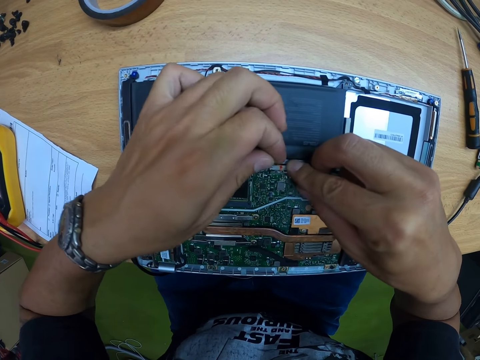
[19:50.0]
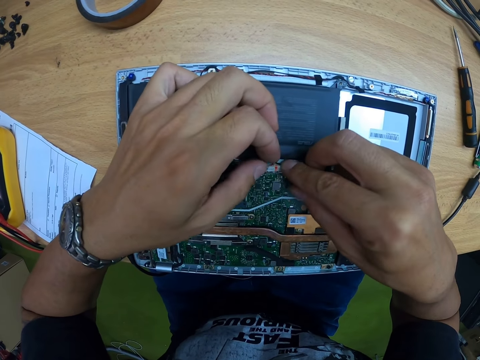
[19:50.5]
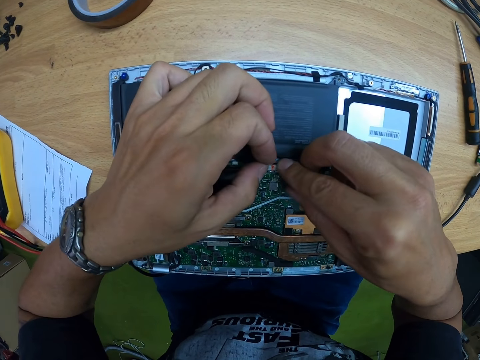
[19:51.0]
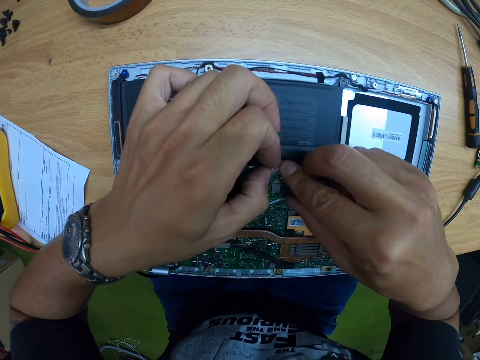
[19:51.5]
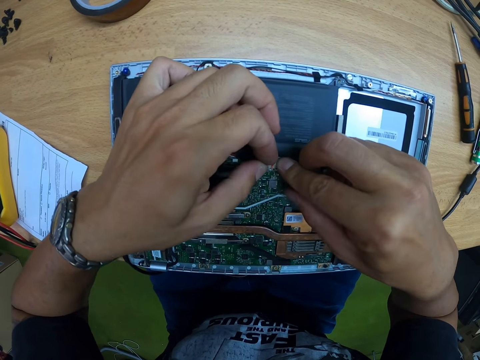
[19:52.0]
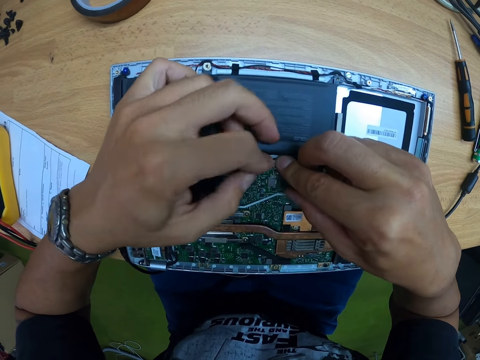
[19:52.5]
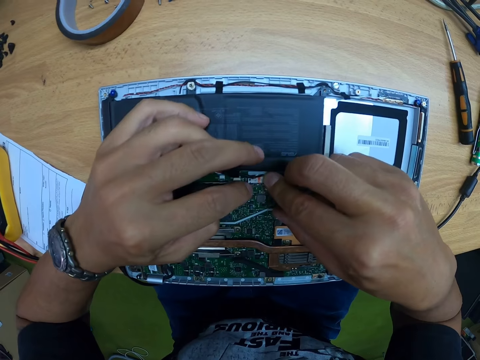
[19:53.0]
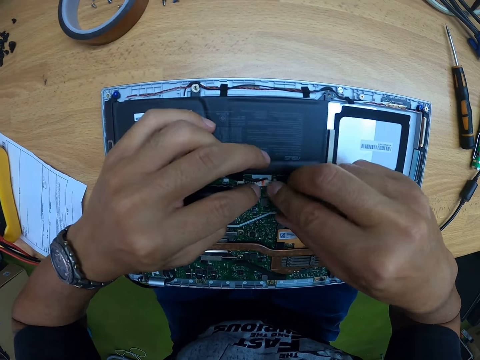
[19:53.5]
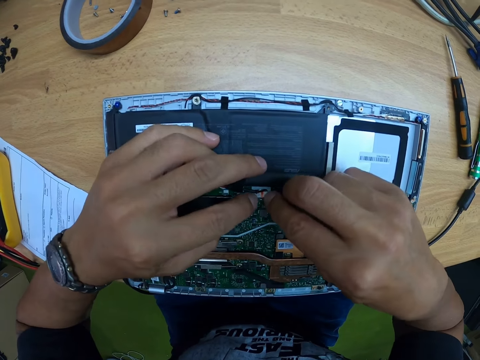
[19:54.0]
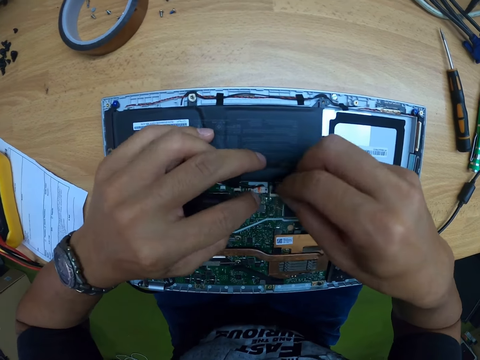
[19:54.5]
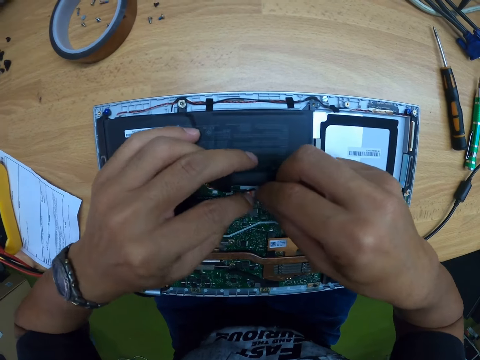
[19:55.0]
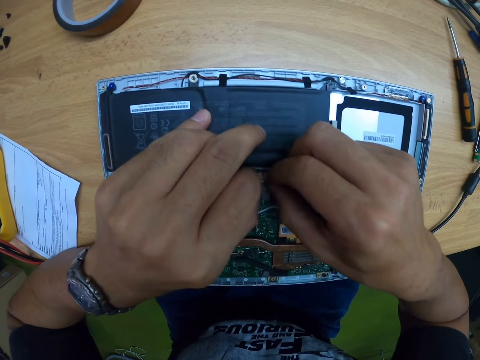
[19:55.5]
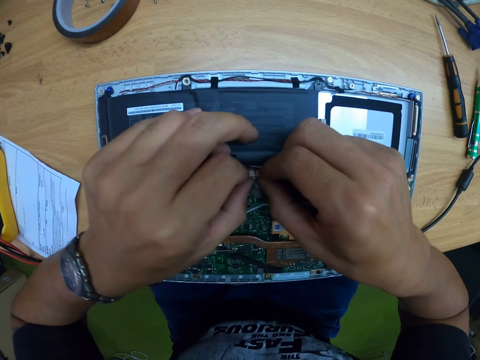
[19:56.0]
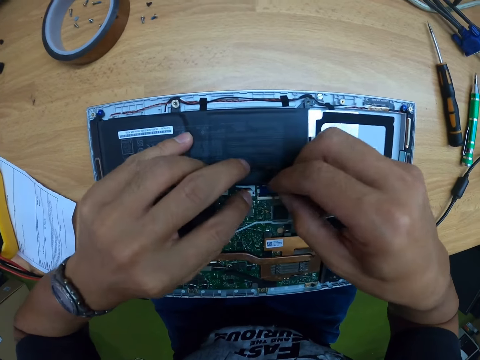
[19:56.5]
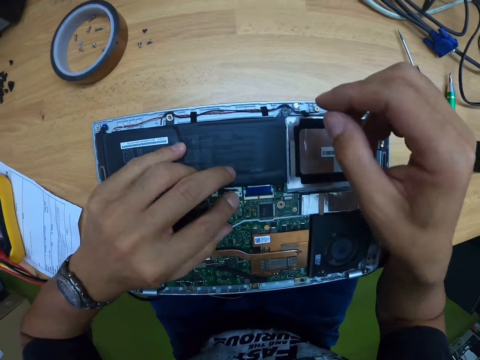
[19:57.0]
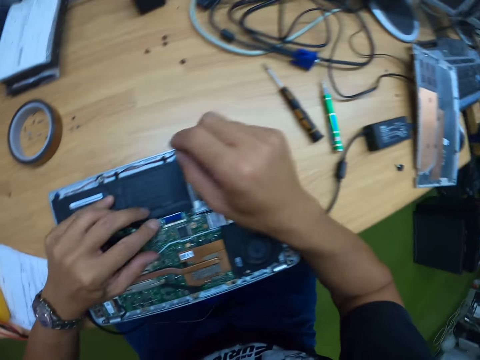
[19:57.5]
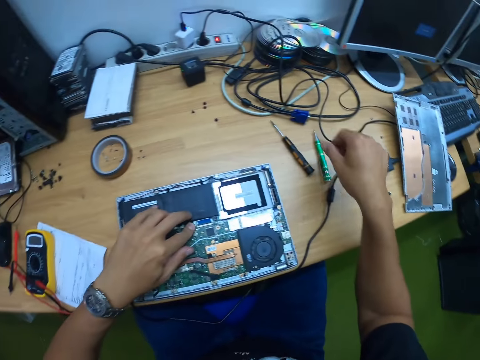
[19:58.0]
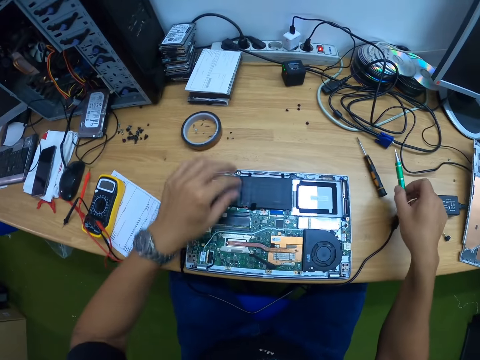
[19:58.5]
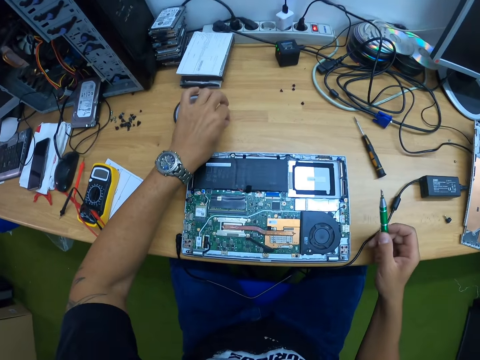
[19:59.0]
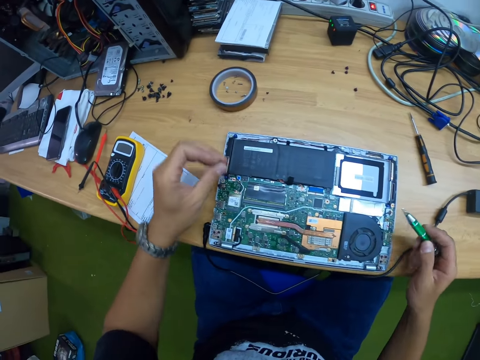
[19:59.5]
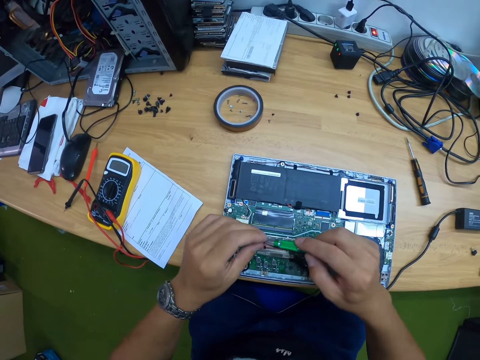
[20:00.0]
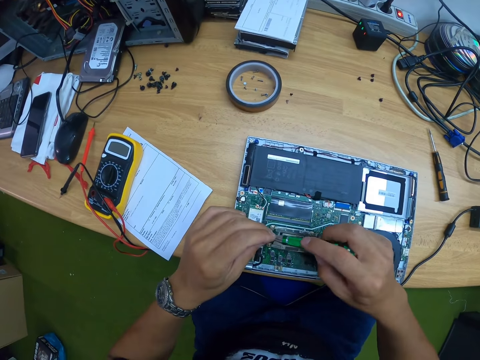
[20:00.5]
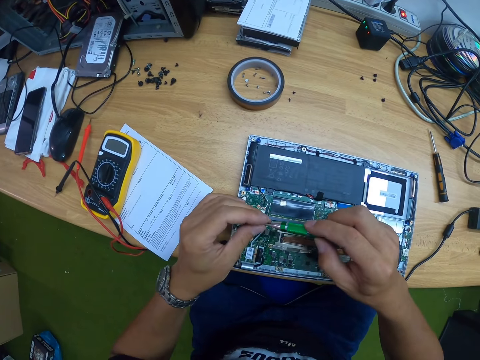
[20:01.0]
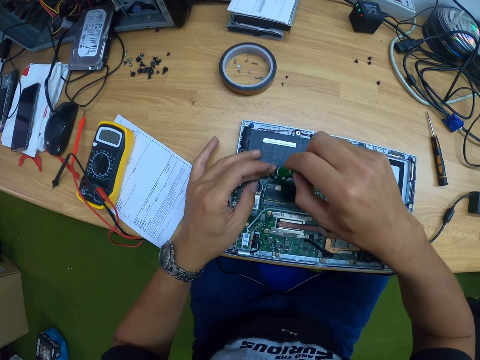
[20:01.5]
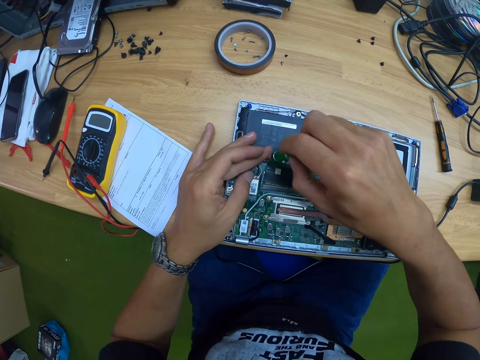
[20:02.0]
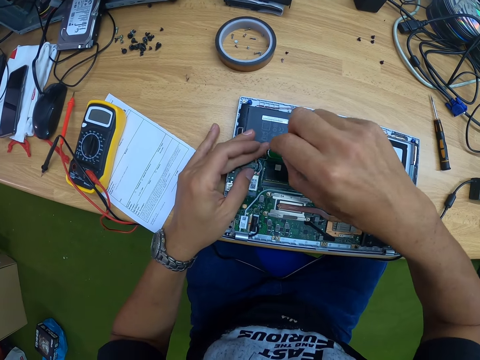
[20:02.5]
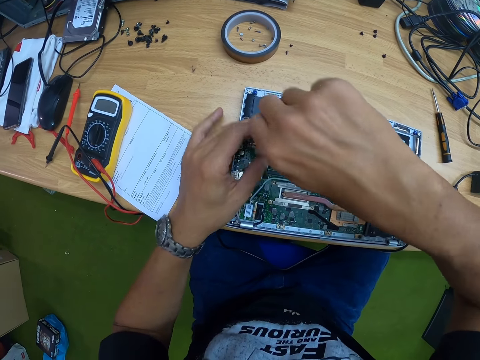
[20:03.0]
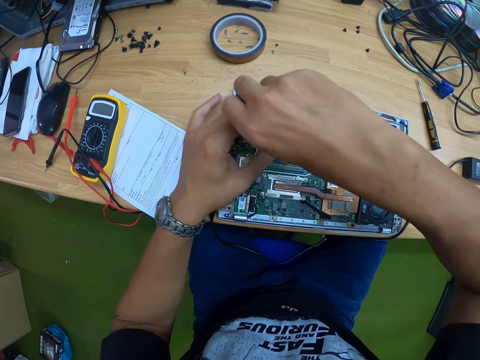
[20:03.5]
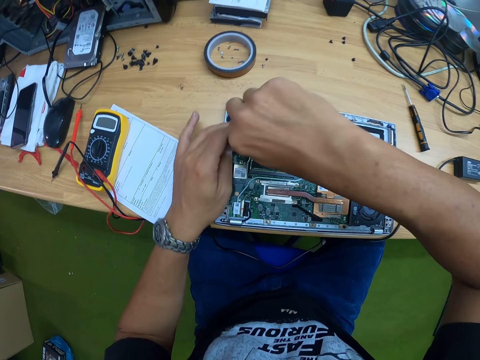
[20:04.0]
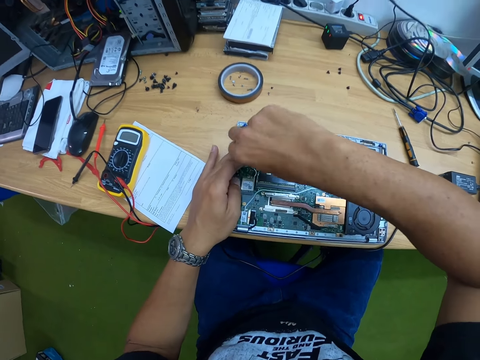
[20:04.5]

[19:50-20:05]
The camera wearer picks up a screwdriver with his right hand. He picks up a bolt from the table with his left hand. He pins the screwdriver in his right hand on the bolt in his left hand. He screws the bolt on the motherboard with his right hand. He holds the bolt on the motherboard with his left hand.

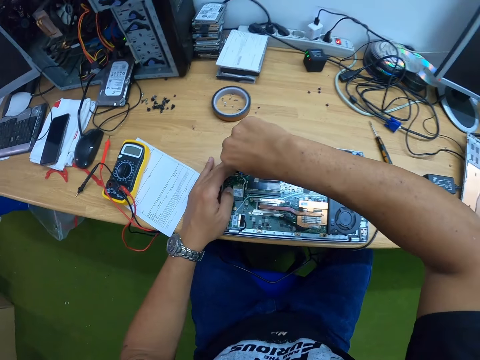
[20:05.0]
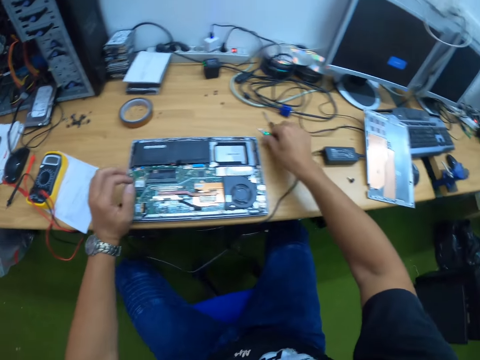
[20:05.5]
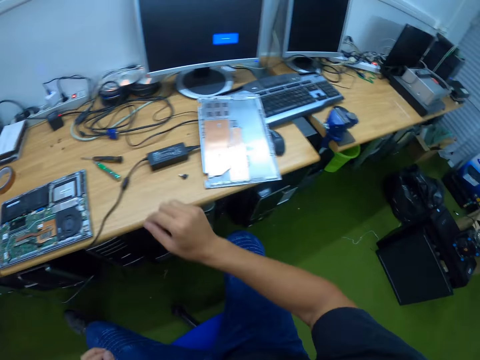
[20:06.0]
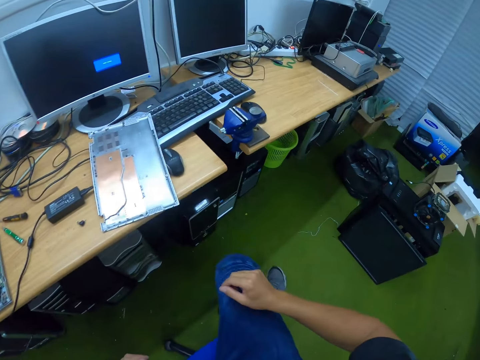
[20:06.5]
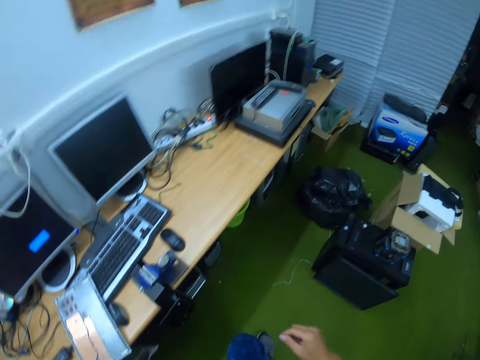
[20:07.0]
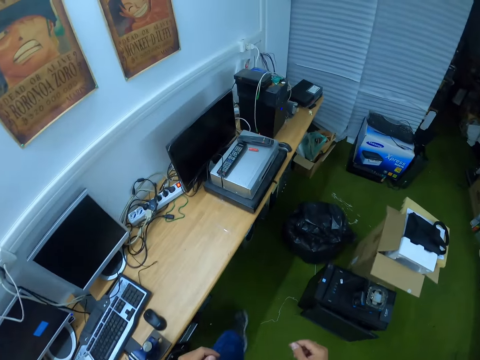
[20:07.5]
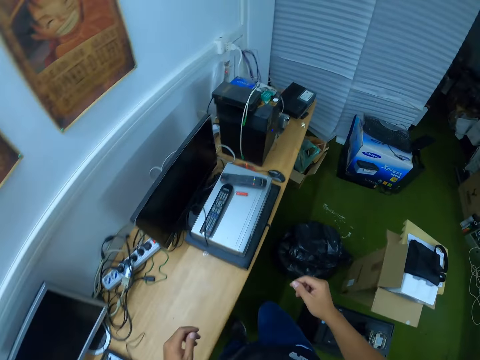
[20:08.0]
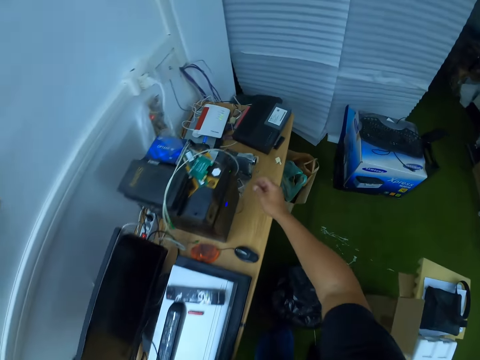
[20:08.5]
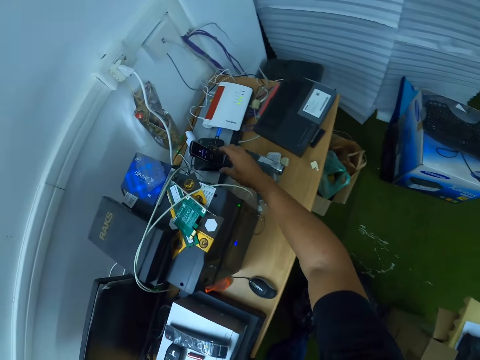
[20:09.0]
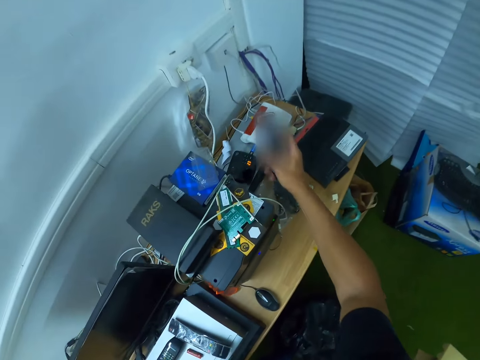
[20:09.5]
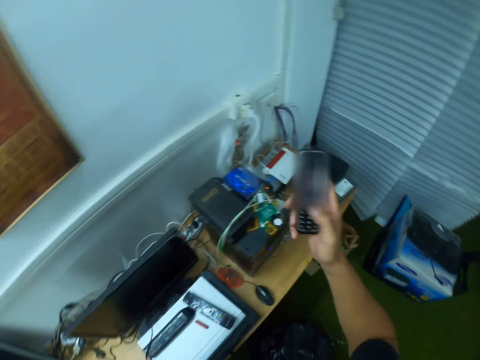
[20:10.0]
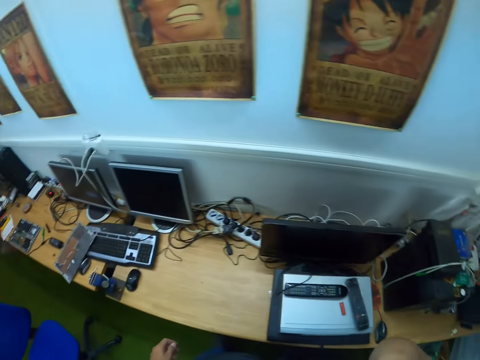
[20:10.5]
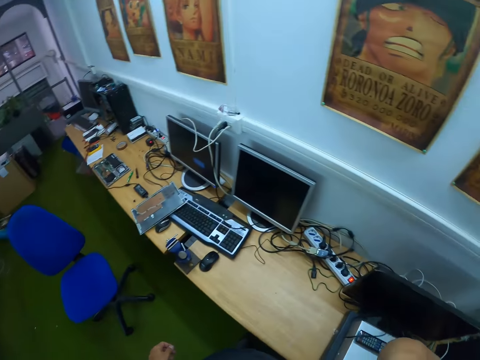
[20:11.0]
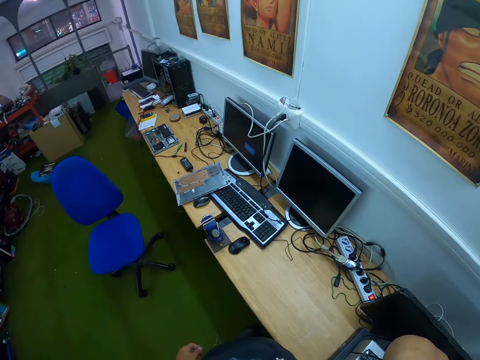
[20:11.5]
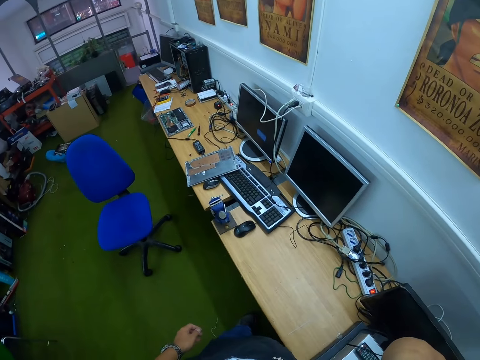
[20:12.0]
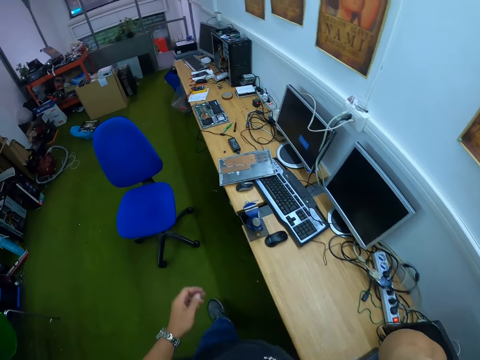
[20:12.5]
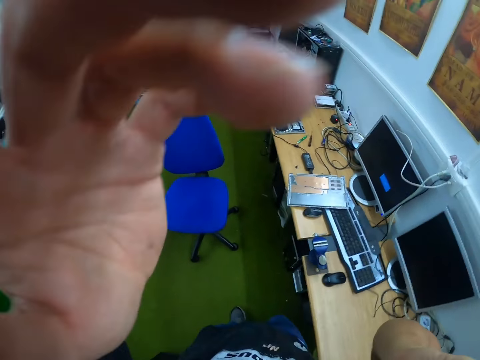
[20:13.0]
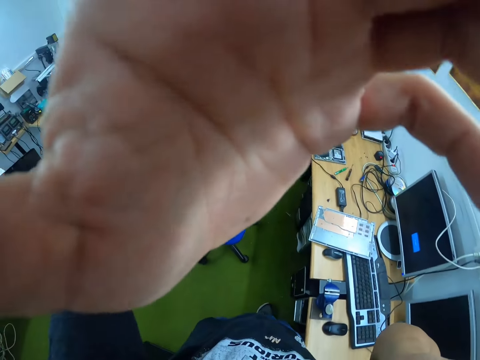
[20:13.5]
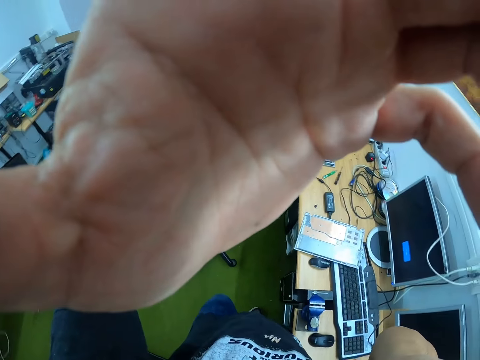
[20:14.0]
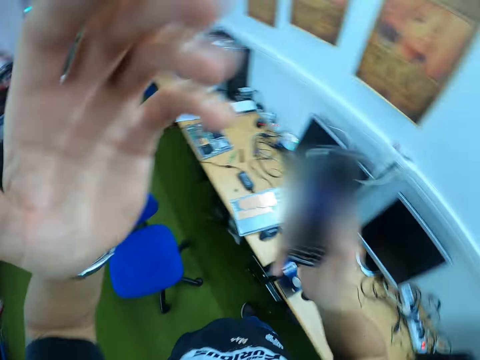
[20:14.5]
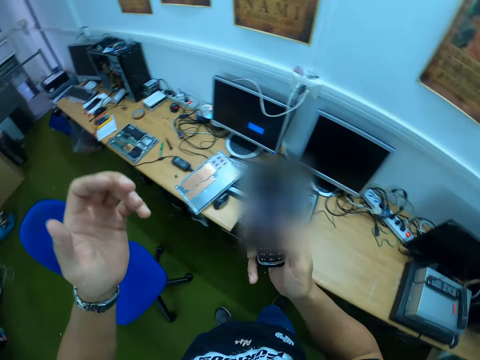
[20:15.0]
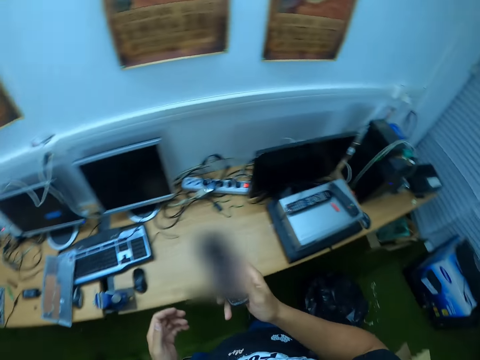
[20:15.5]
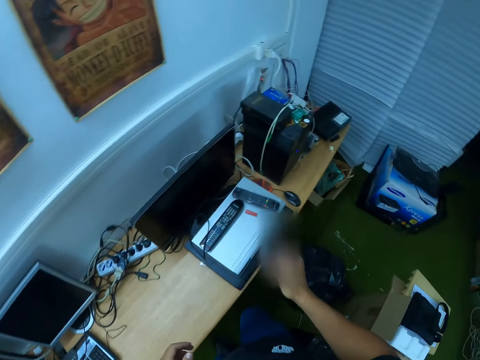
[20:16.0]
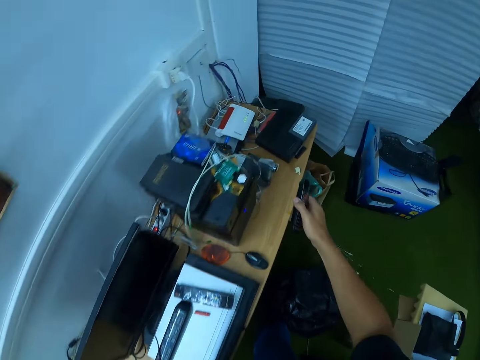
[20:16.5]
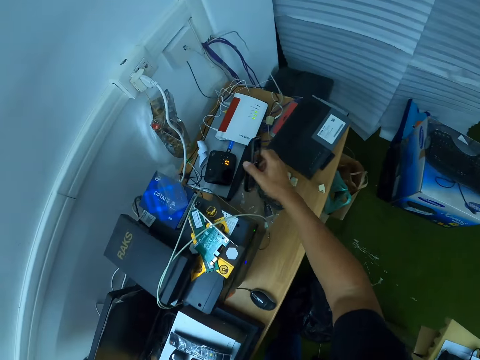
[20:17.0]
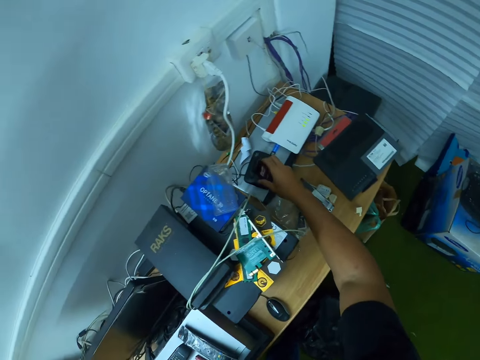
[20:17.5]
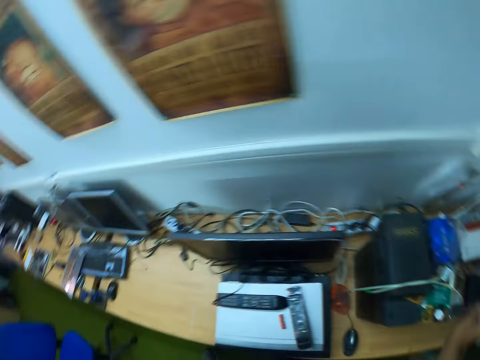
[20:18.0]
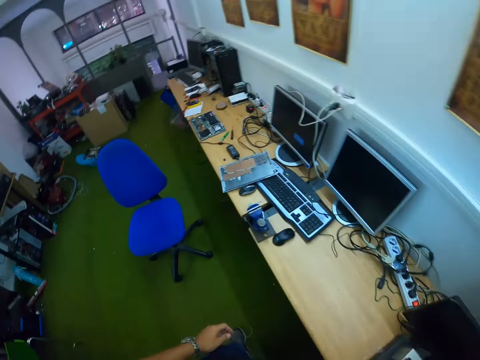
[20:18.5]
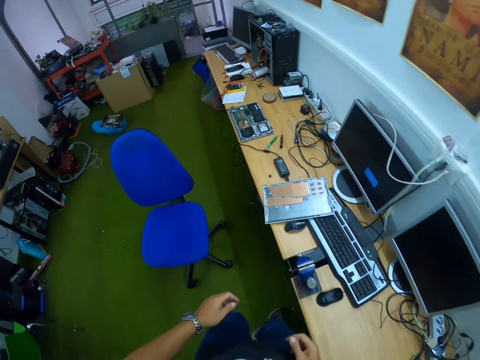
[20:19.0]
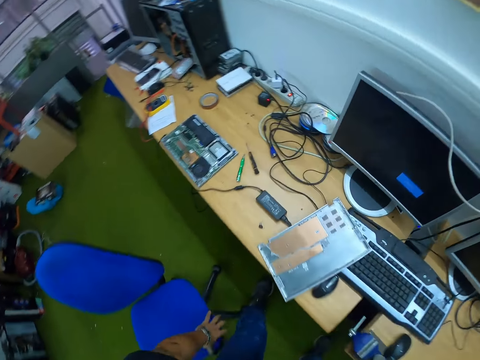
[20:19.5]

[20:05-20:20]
The camera wearer drops the screwdriver on the table. He walks around the workshop. He picks up a phone from a phone holder with his right hand. He dials the phone. He talks on the phone. He adjusts the camera on his head with his left hand. He touches the camera. He operates the phone with his right hand. He dials the phone. He drops the phone in his right hand on the phone holder. He walks around the workshop.
